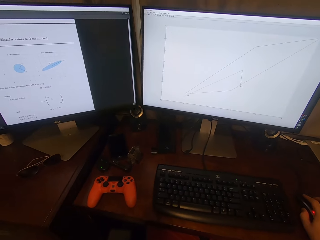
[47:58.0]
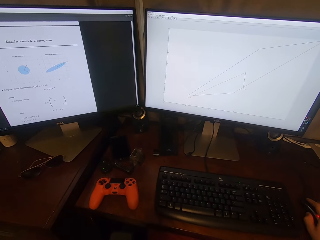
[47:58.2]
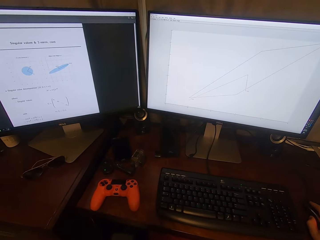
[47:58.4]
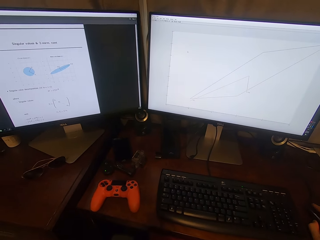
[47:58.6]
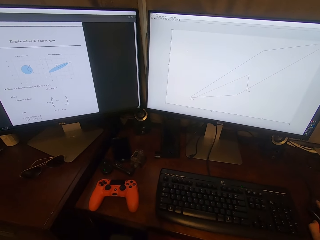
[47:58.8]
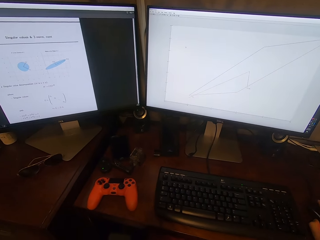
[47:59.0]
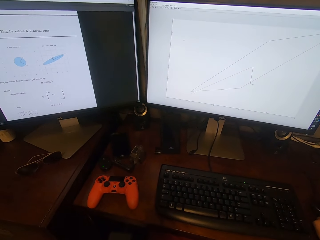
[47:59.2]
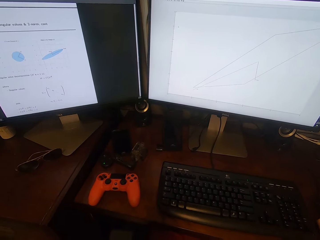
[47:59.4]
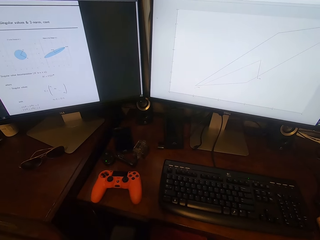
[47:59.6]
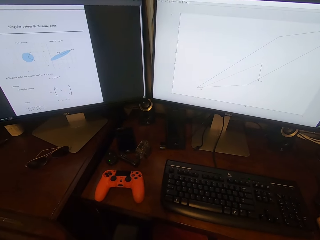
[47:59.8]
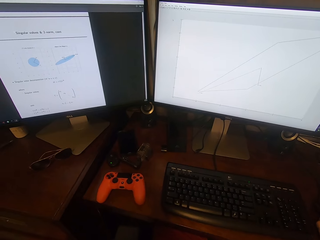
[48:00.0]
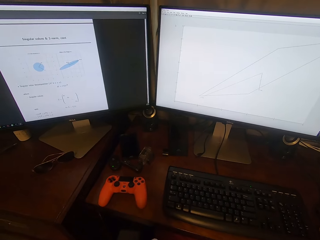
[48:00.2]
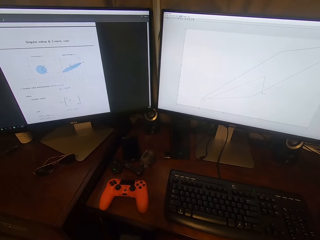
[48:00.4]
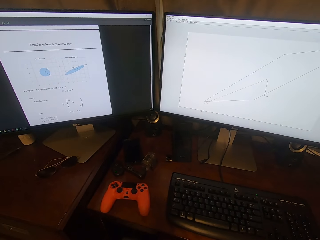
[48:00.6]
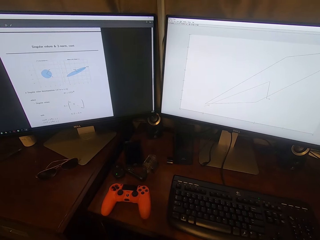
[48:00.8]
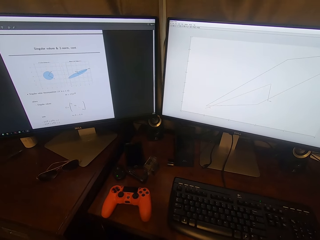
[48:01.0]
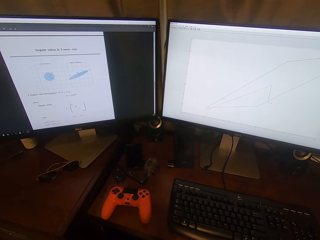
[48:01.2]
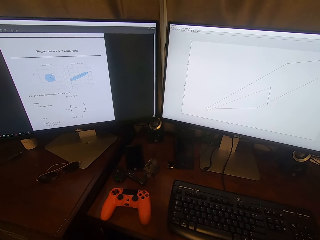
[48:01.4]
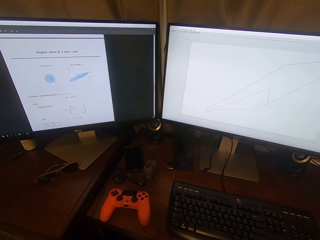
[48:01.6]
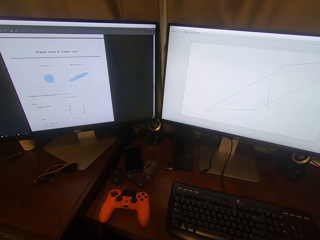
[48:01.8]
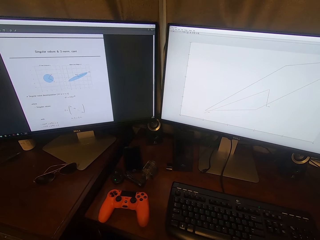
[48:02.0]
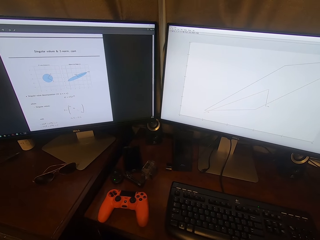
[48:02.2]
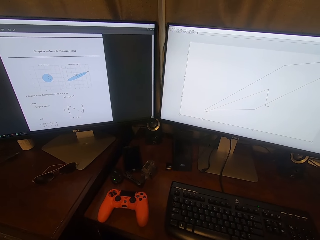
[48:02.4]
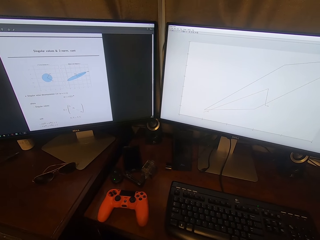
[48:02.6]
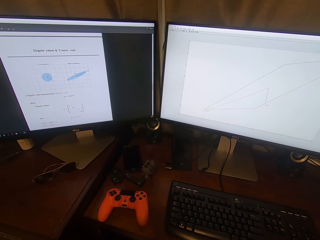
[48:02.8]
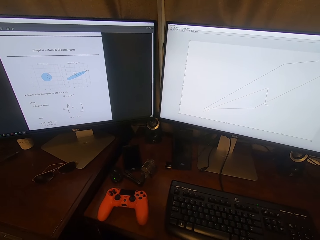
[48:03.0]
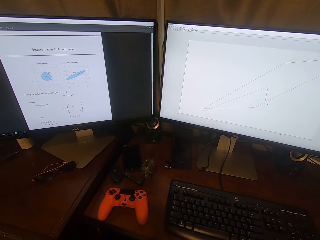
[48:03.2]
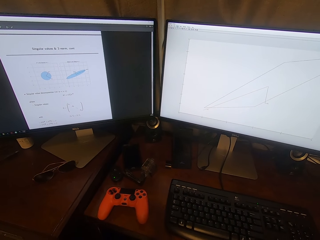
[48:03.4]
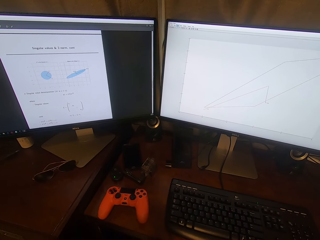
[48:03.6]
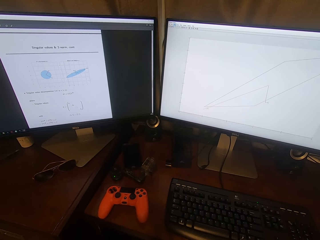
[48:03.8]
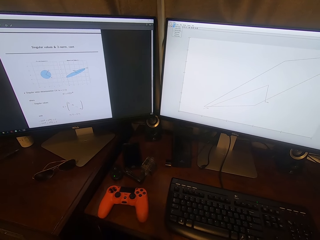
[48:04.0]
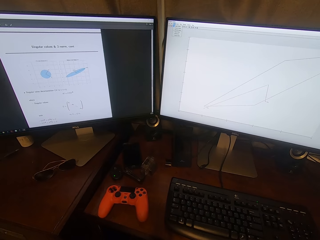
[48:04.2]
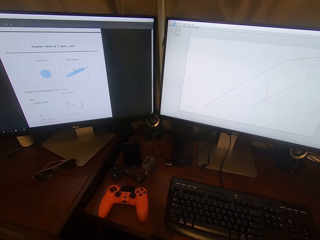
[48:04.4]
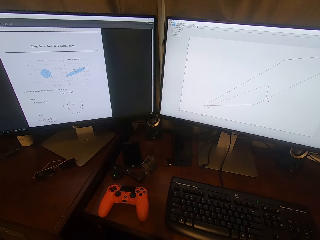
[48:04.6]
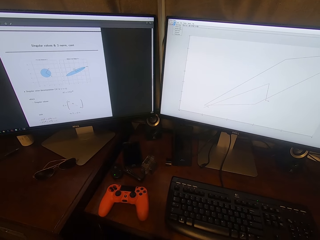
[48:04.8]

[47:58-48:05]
The camera wearer communicates. They click a mouse.

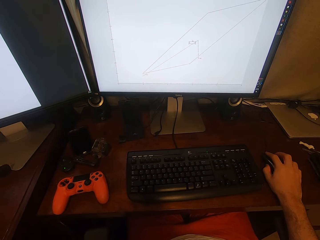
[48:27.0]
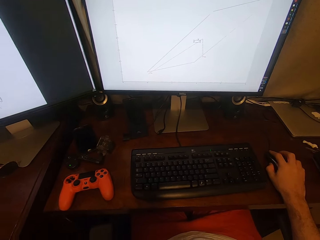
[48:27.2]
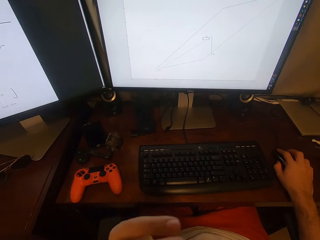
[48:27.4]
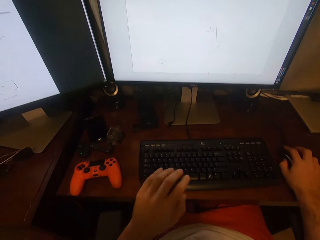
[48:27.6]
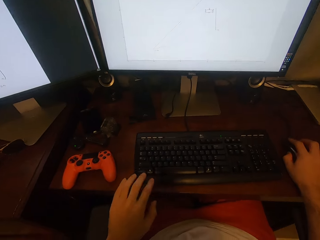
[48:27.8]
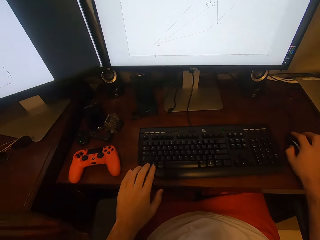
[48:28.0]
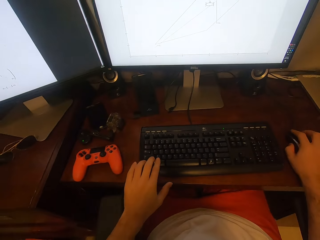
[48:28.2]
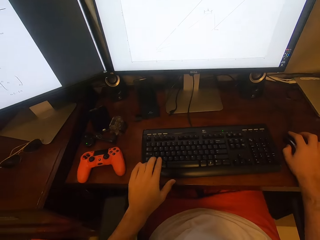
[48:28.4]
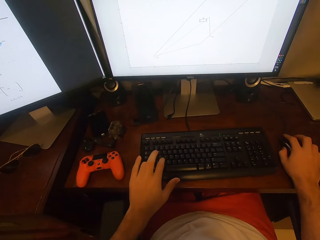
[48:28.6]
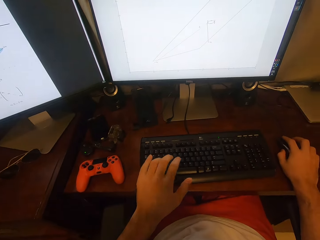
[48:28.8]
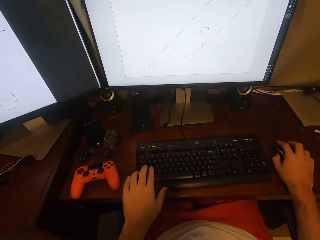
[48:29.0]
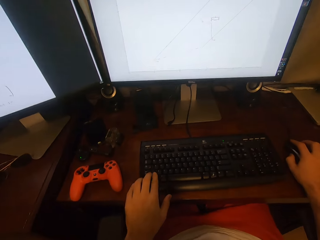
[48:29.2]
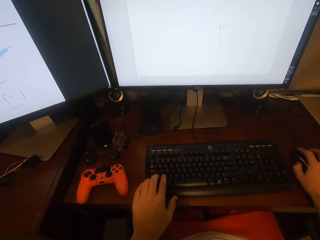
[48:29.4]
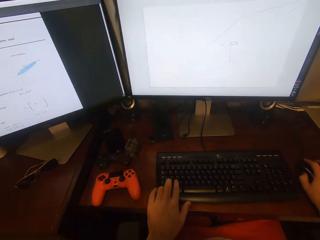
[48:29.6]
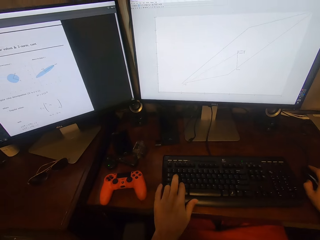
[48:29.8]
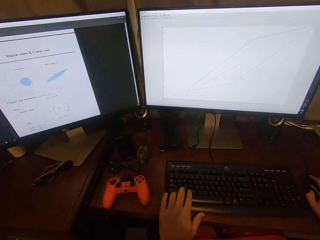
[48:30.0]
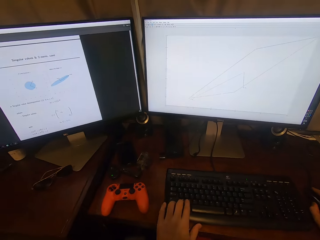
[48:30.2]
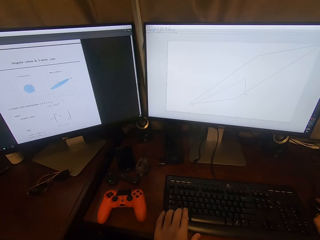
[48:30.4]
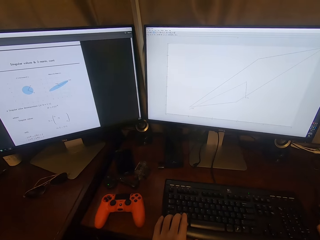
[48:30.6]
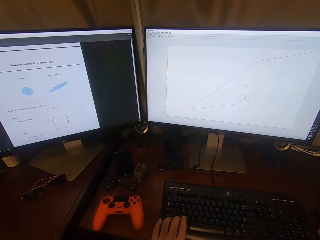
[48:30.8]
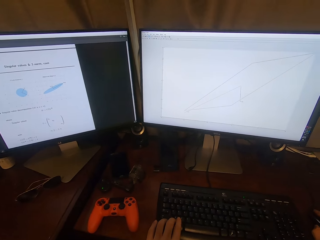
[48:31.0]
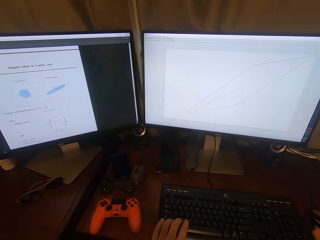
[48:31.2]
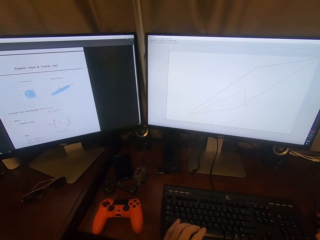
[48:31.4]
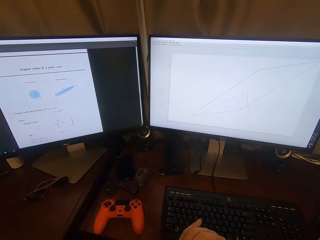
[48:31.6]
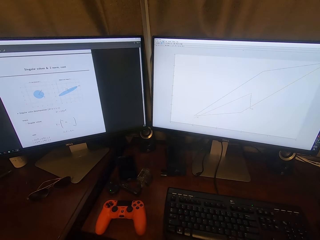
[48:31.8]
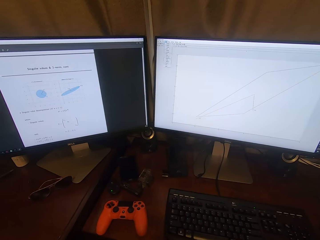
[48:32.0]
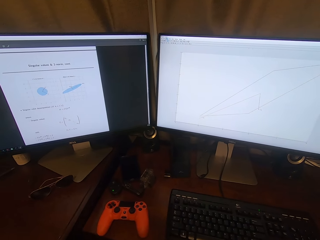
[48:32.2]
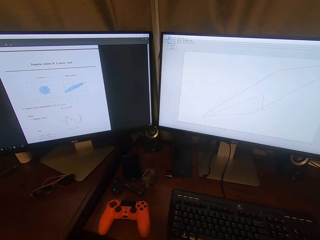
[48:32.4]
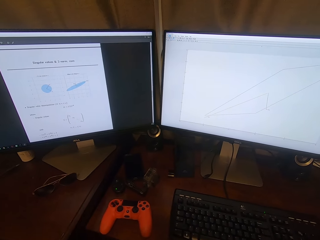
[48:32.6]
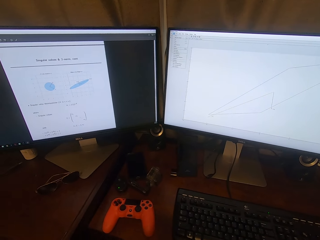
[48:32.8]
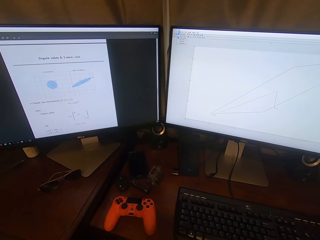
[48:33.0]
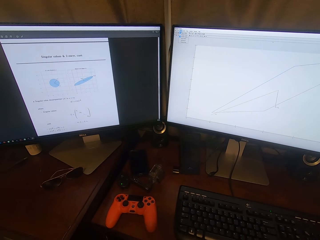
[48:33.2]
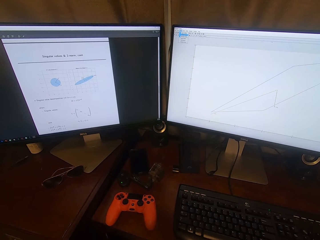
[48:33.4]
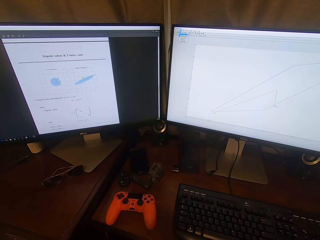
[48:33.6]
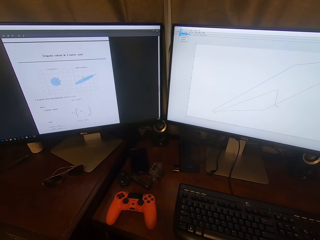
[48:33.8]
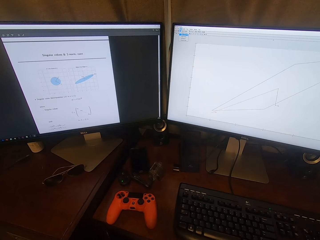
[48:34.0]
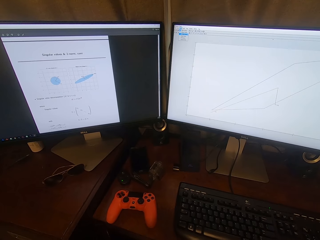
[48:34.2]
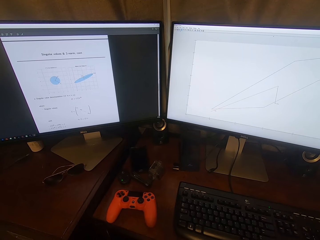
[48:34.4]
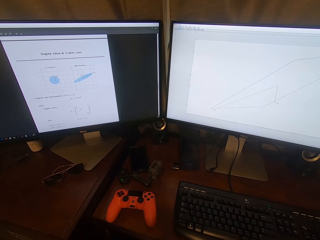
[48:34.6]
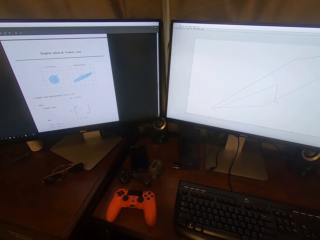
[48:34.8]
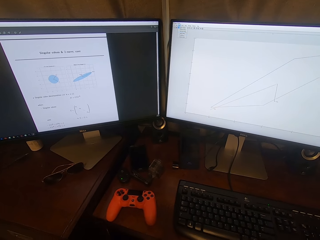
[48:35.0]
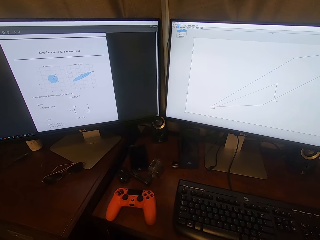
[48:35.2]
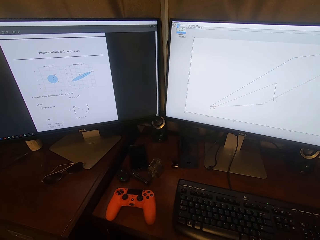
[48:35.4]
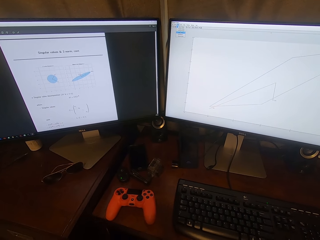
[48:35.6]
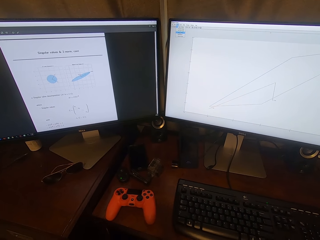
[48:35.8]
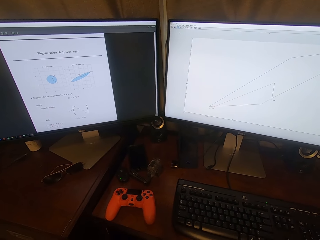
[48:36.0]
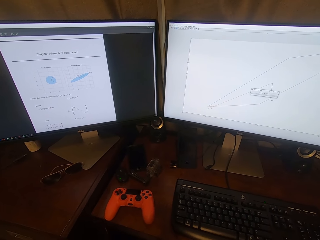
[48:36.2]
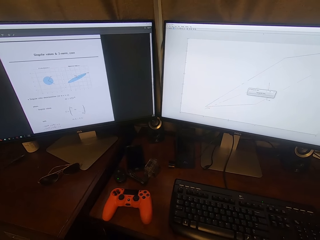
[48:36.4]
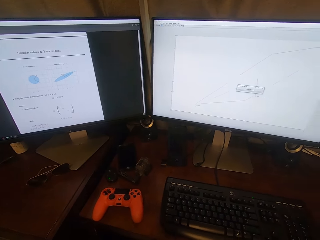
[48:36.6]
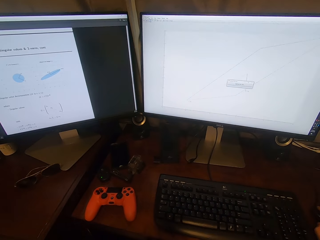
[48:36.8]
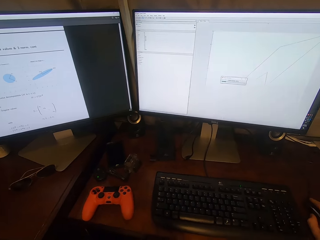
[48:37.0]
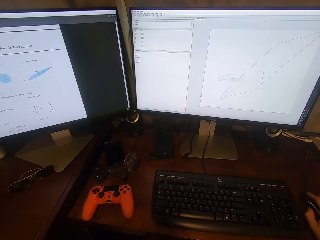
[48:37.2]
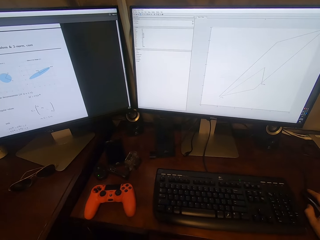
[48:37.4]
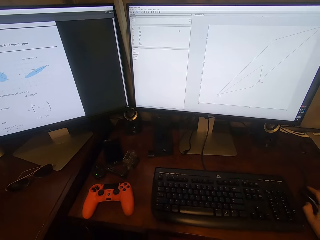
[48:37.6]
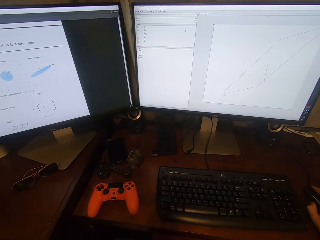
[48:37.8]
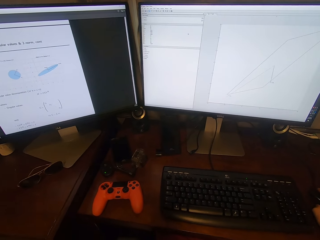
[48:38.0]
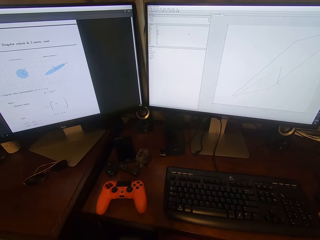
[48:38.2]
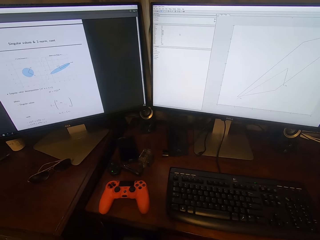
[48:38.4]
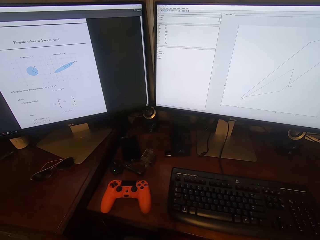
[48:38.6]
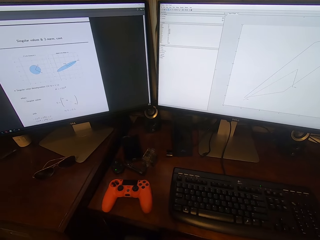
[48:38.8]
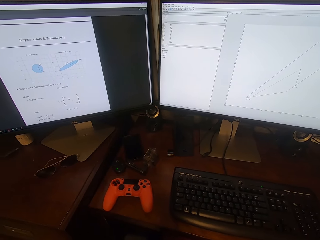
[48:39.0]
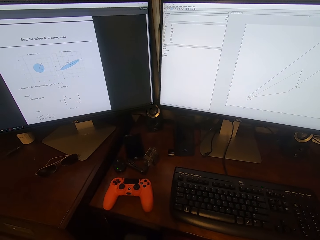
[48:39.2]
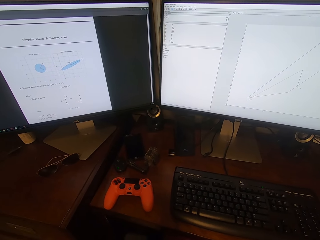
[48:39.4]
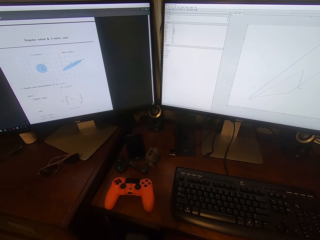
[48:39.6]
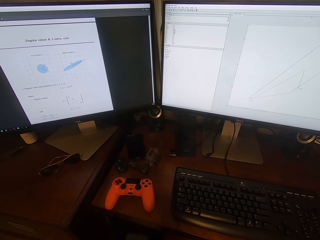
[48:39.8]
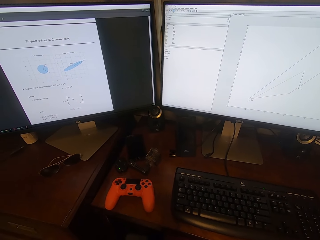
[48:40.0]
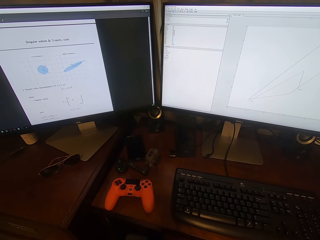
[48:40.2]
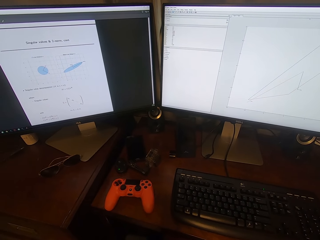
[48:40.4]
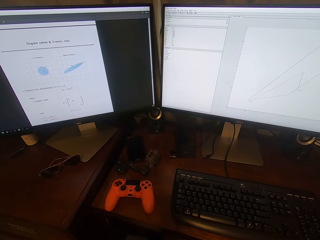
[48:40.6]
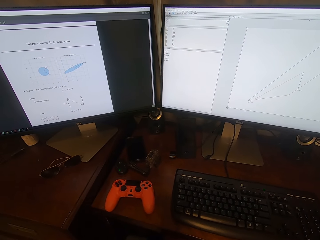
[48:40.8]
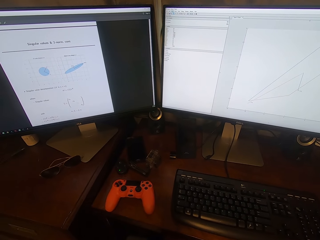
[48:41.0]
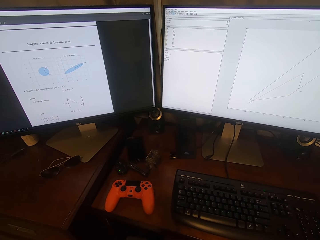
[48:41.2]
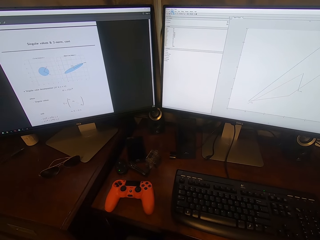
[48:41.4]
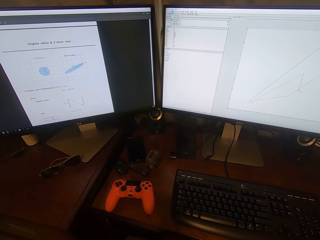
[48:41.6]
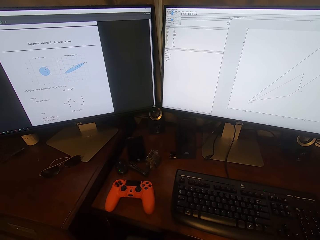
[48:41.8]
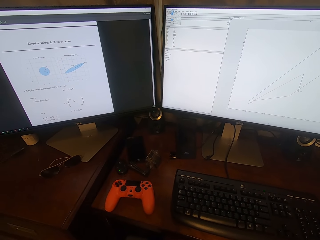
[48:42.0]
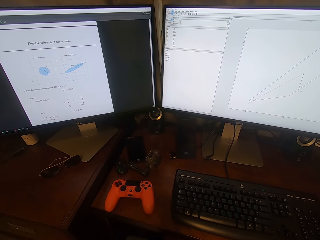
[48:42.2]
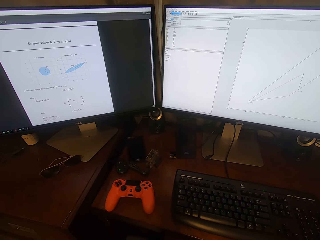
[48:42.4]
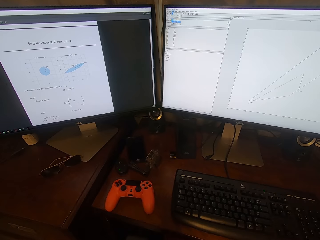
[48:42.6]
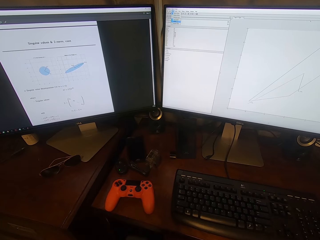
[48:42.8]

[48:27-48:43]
The camera wearer types a keyboard. They click a mouse.
